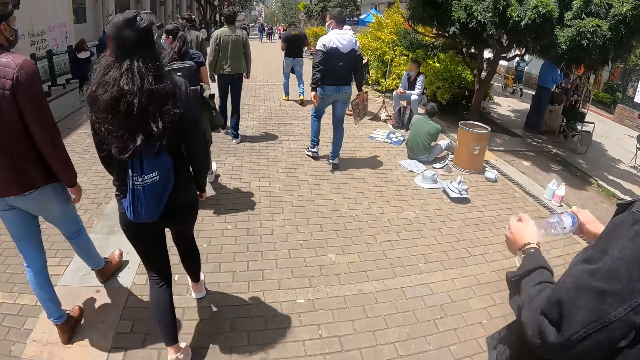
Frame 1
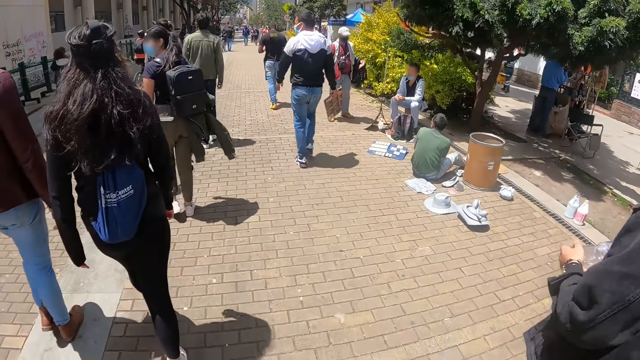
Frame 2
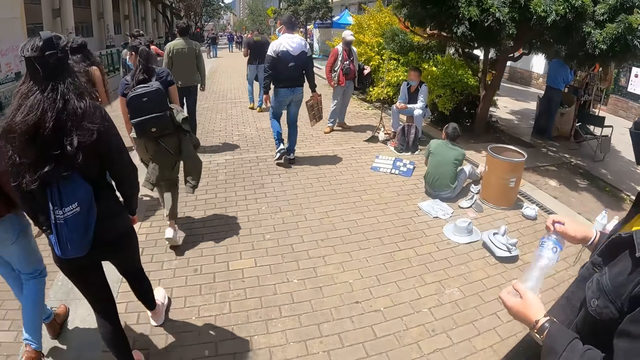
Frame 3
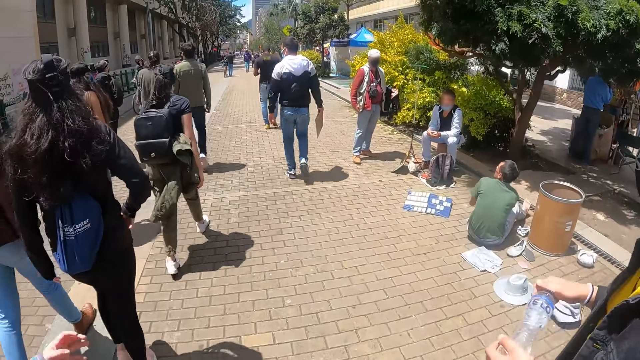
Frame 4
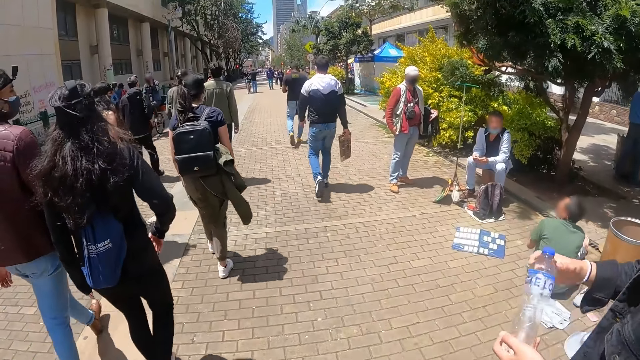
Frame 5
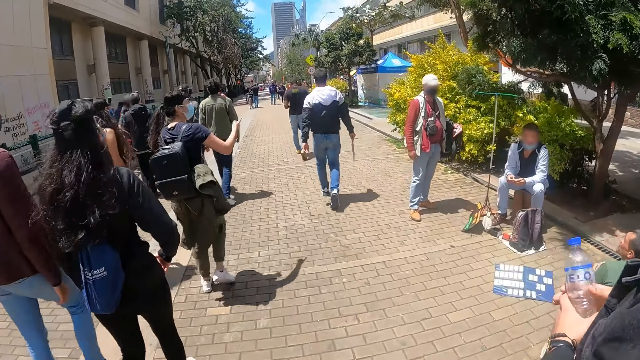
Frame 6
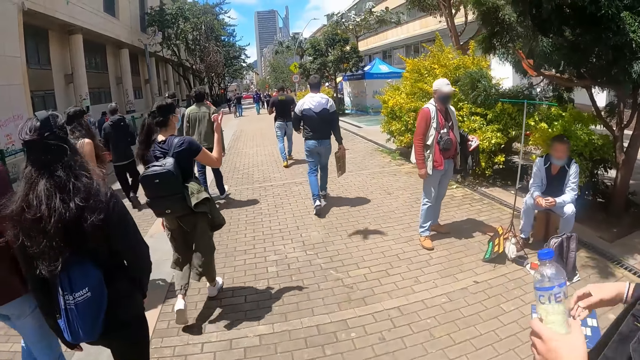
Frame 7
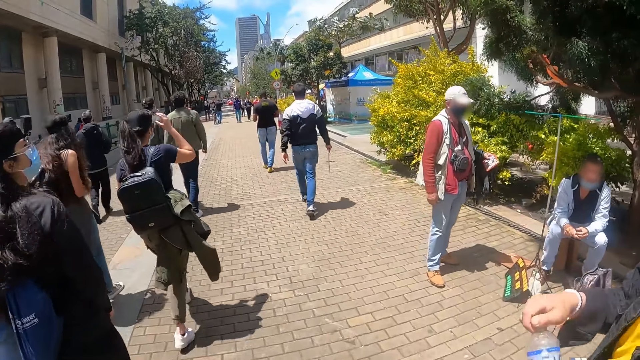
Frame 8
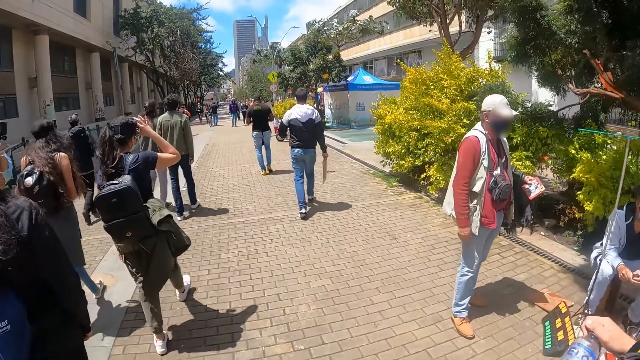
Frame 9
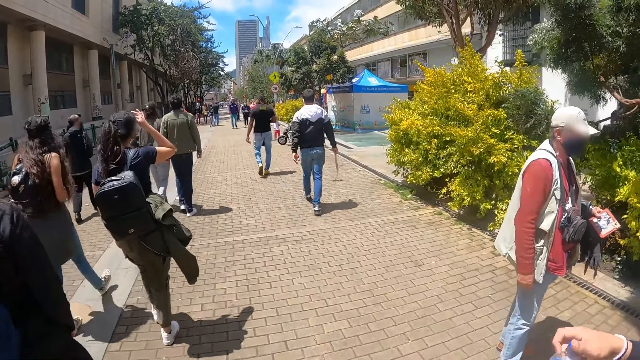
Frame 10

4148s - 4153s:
The camera wearer looks around.

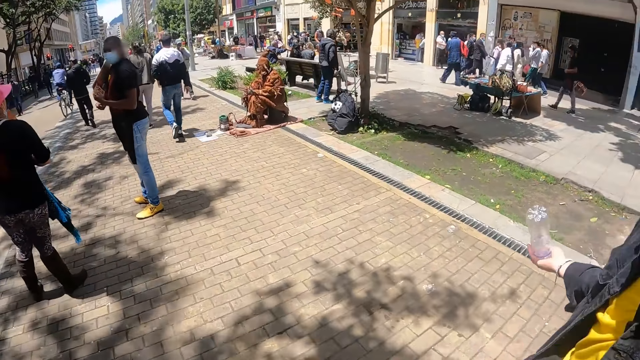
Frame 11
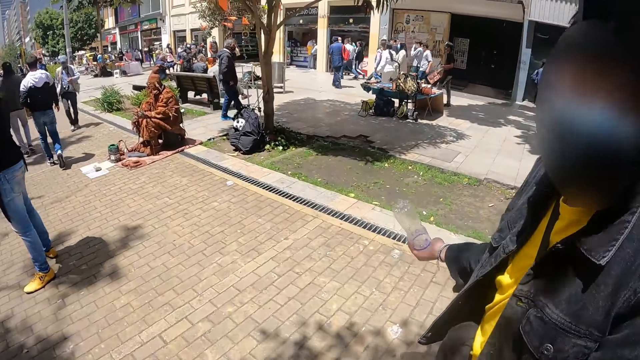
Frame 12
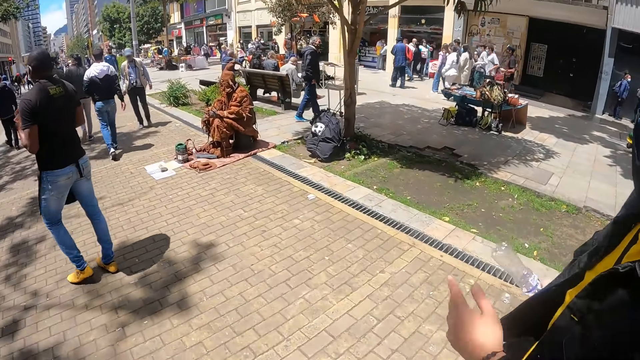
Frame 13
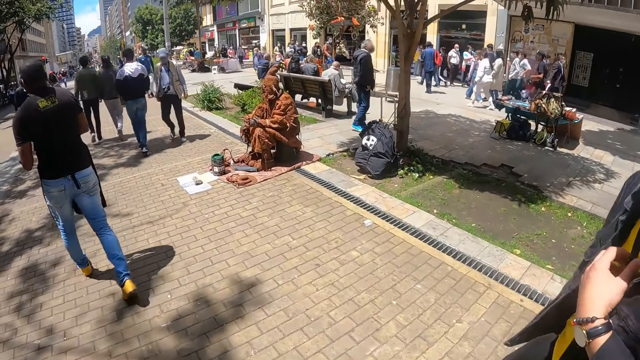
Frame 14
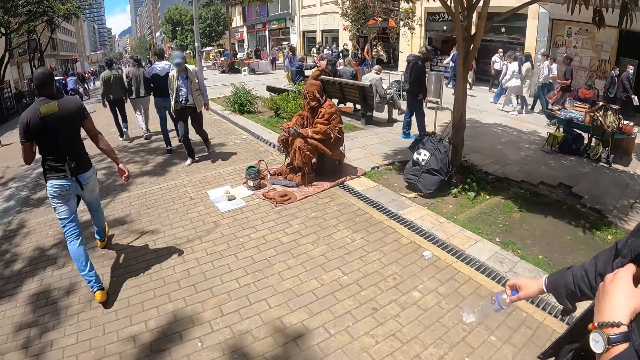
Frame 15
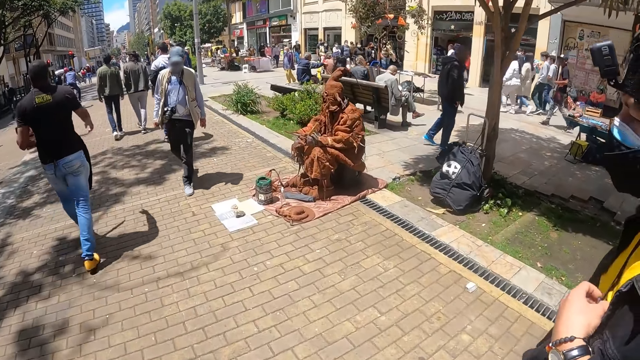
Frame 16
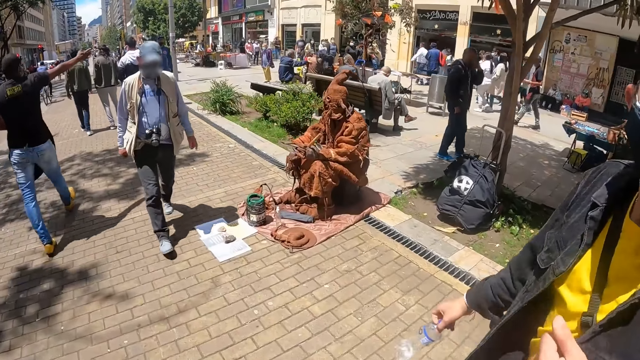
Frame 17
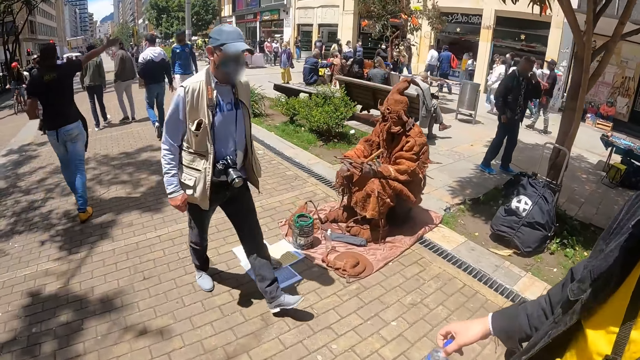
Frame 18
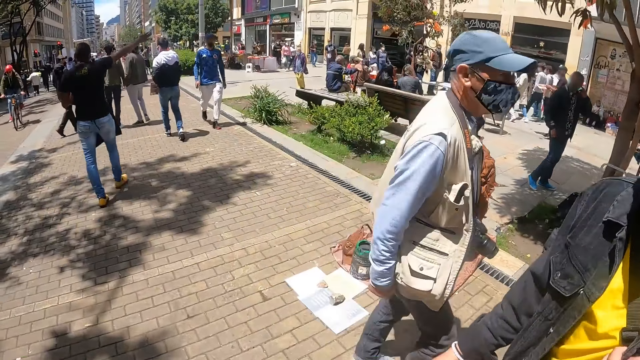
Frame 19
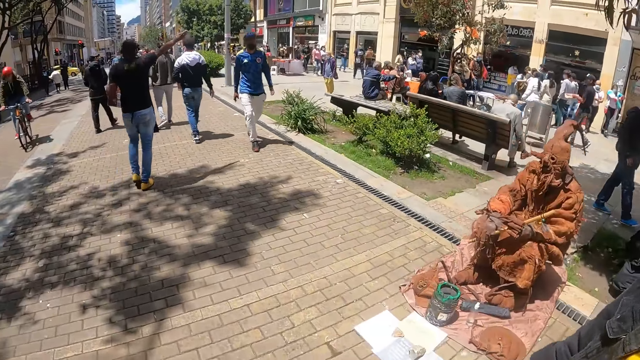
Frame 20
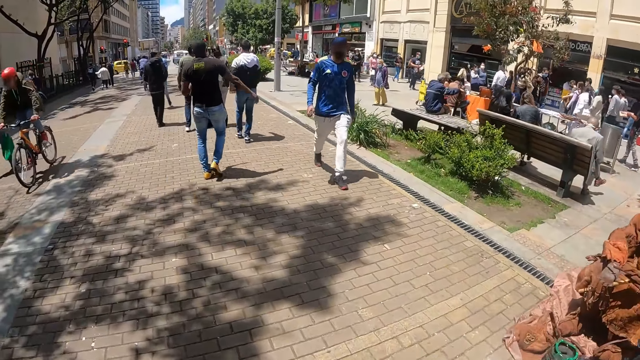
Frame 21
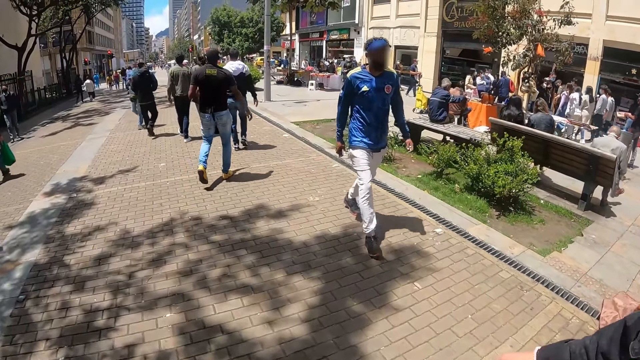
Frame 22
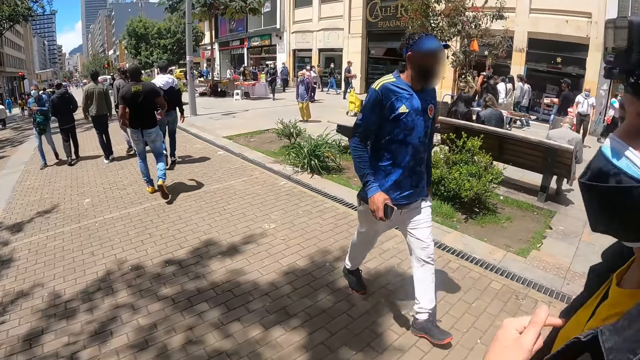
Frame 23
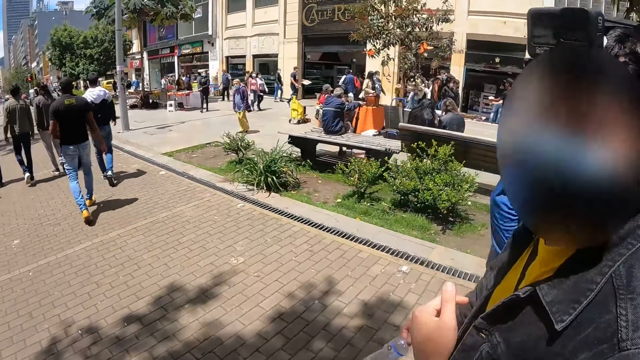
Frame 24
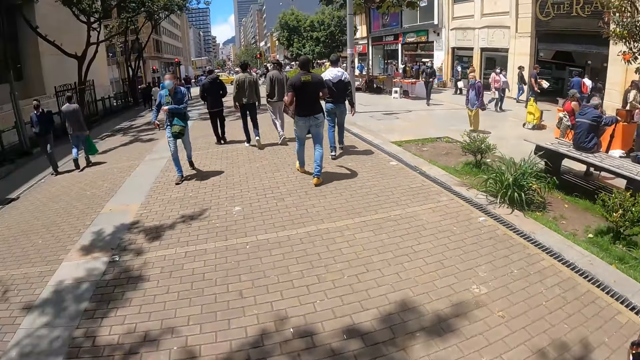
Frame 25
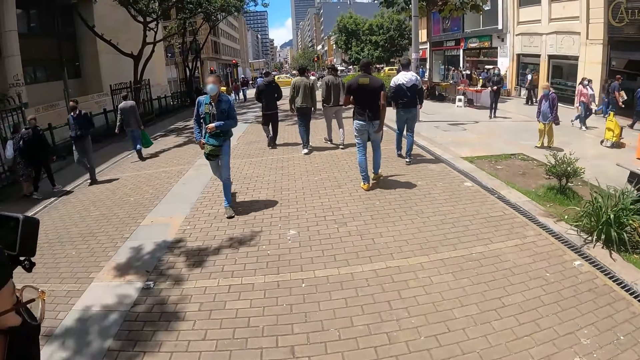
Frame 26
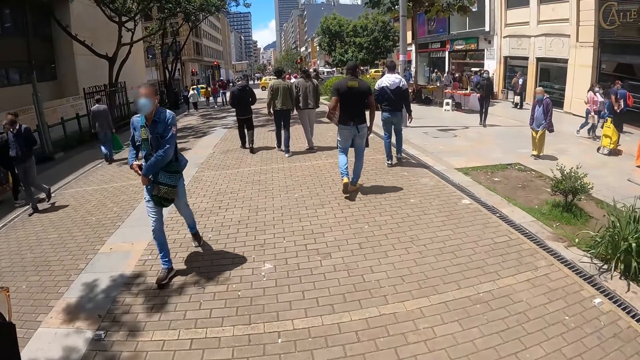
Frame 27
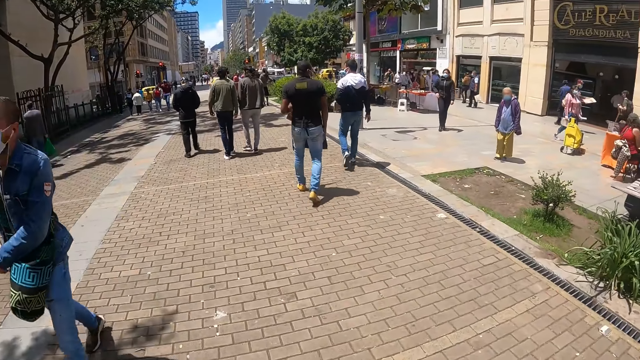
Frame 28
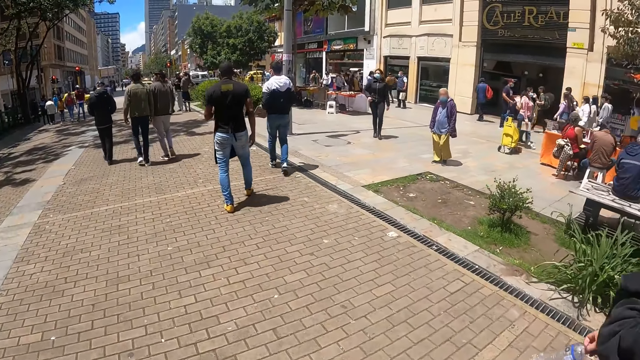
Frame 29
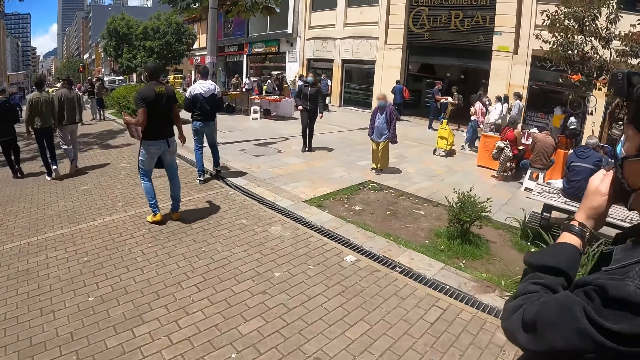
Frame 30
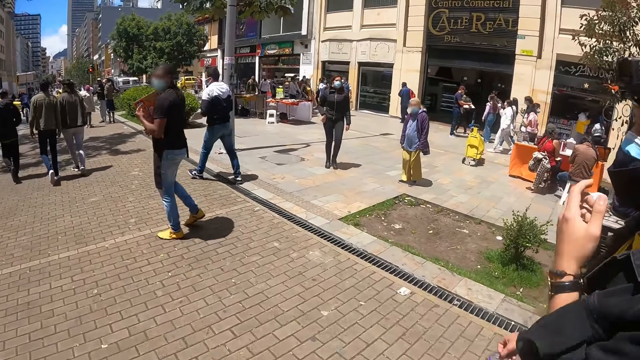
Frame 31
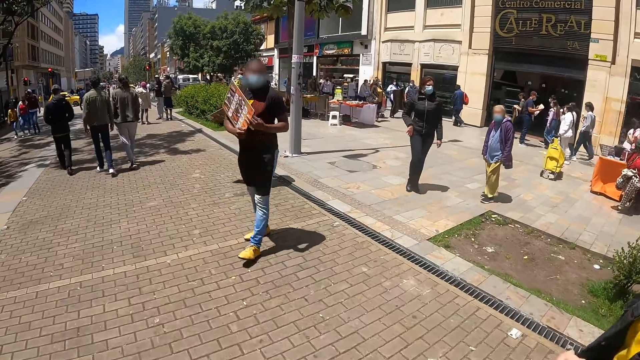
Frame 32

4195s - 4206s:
The camera wearer converses with a person. They walk in the streets.

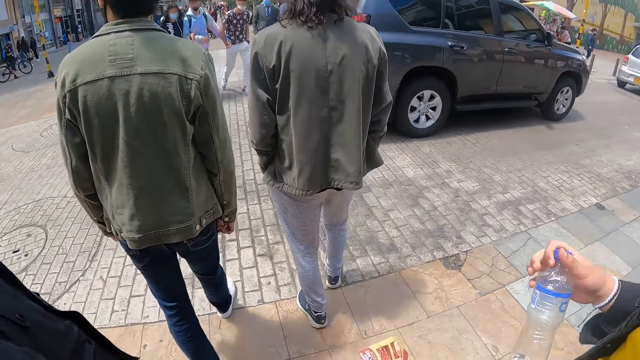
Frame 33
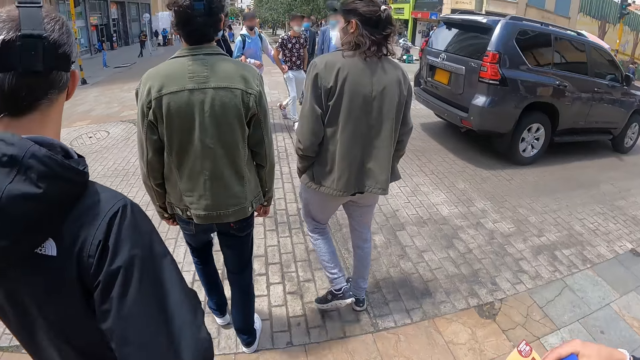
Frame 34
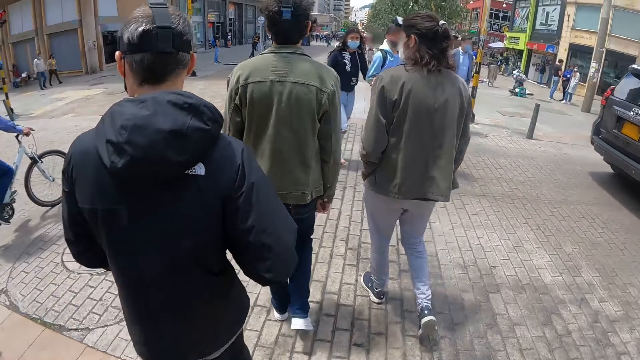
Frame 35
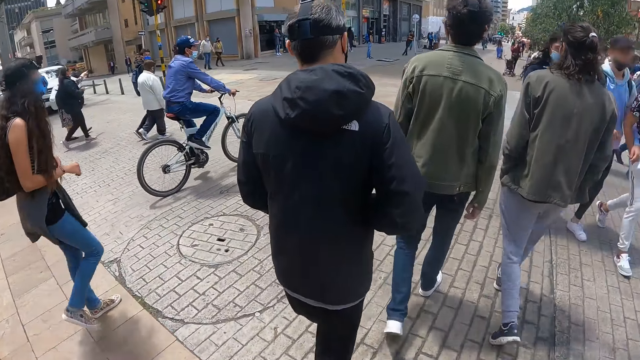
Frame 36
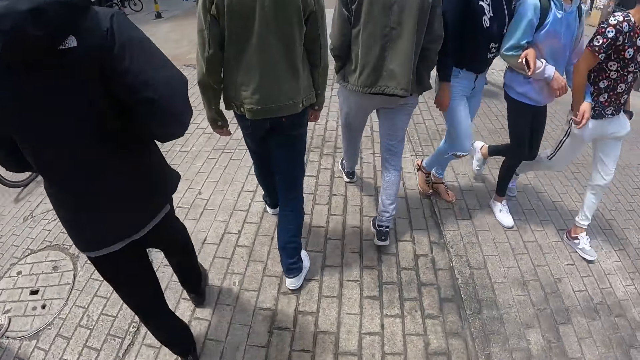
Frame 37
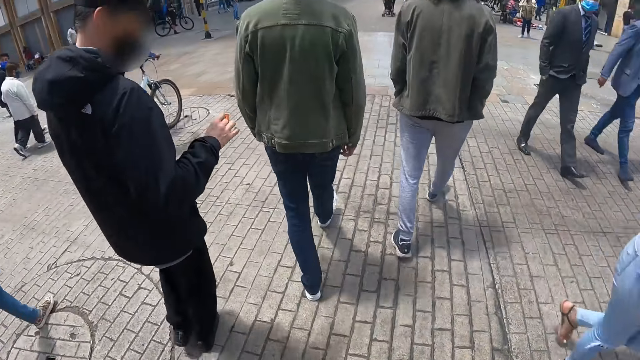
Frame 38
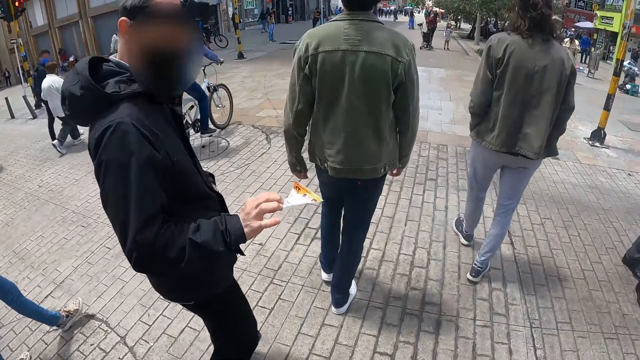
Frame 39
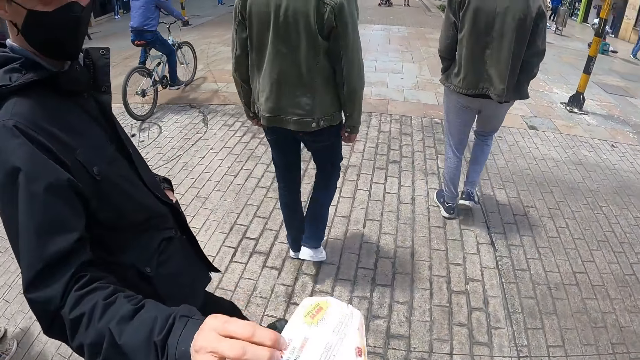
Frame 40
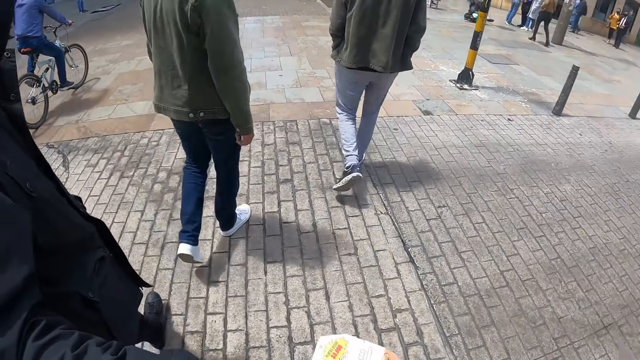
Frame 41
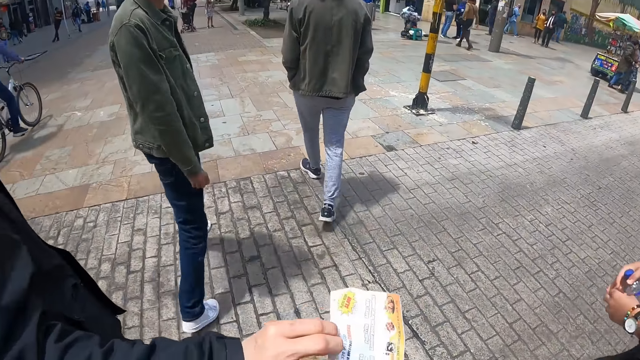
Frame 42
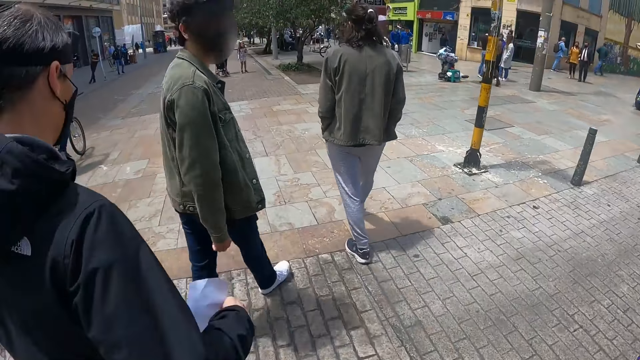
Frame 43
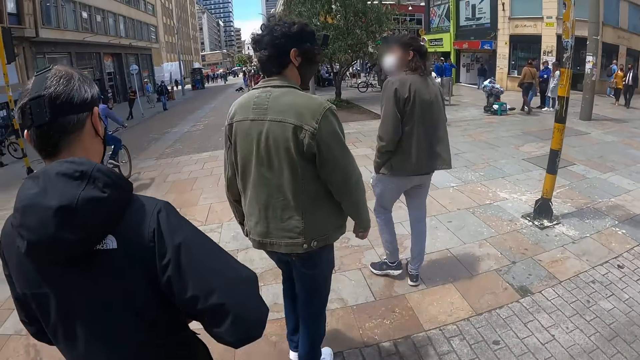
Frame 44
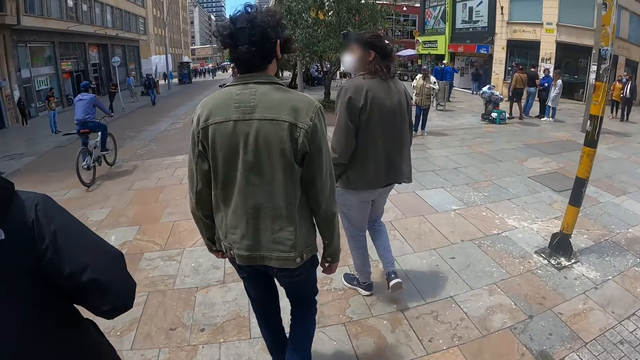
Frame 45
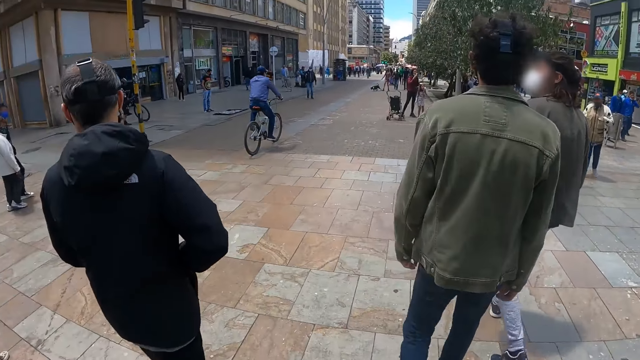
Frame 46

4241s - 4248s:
The camera wearer crosses the road. A person gives the camera wearer a piece of paper. The camera wearer walks in the streets.
